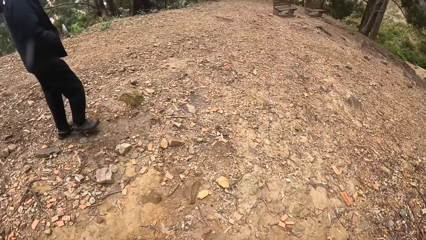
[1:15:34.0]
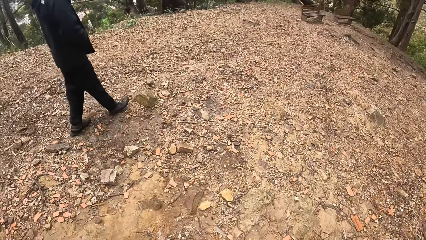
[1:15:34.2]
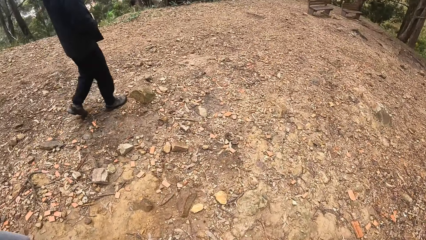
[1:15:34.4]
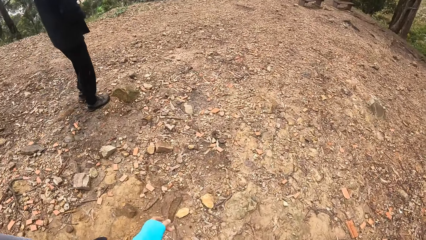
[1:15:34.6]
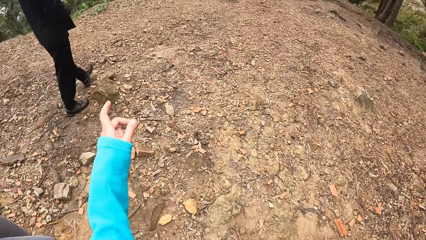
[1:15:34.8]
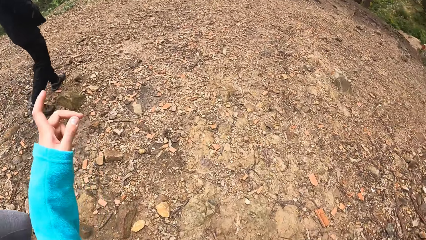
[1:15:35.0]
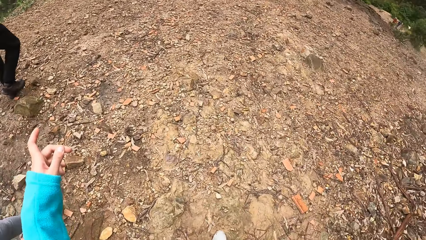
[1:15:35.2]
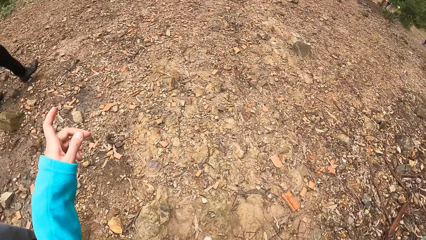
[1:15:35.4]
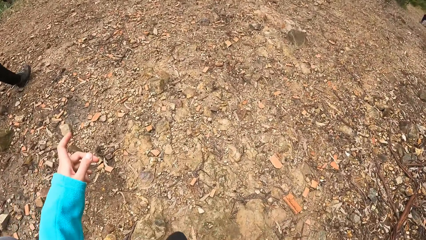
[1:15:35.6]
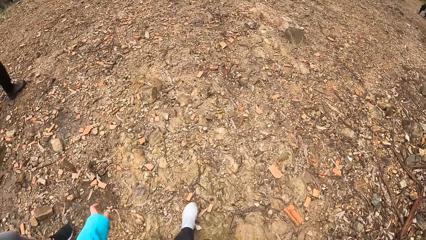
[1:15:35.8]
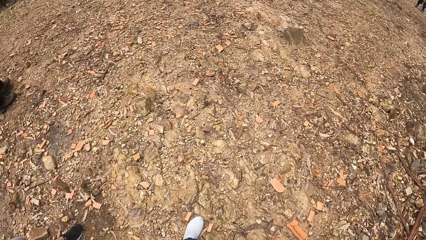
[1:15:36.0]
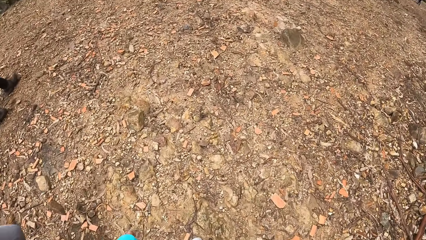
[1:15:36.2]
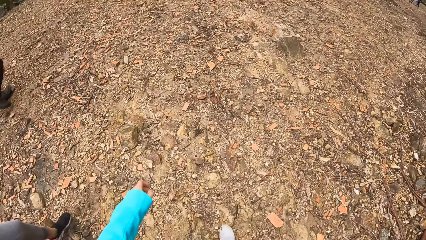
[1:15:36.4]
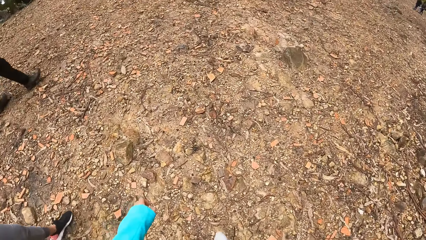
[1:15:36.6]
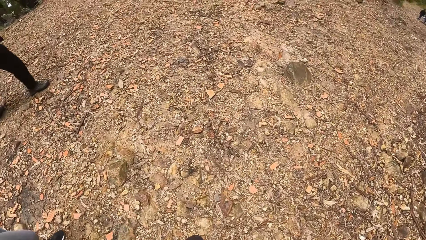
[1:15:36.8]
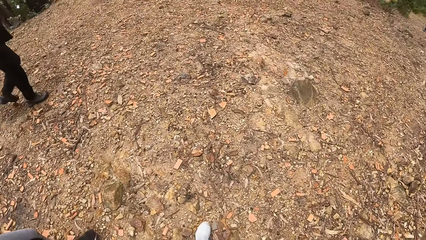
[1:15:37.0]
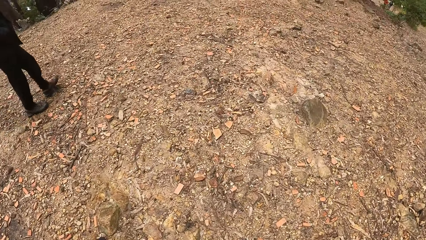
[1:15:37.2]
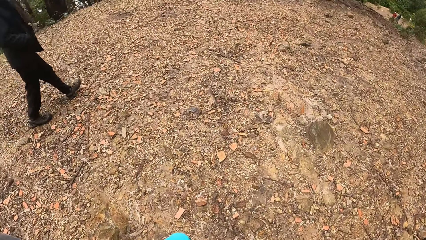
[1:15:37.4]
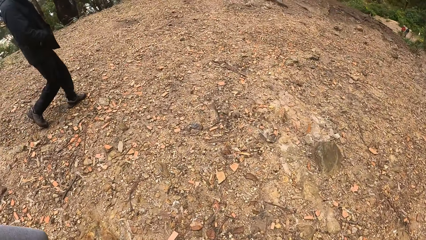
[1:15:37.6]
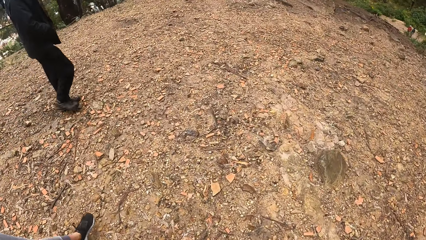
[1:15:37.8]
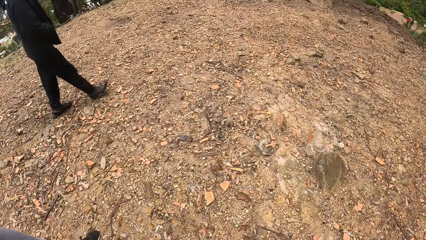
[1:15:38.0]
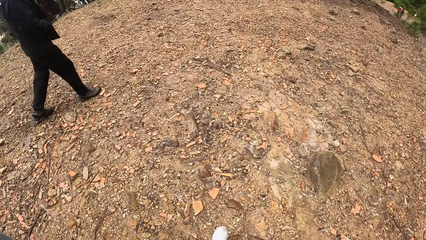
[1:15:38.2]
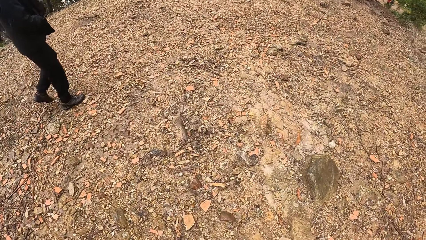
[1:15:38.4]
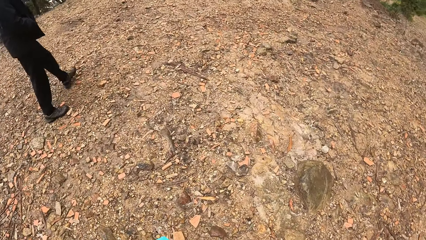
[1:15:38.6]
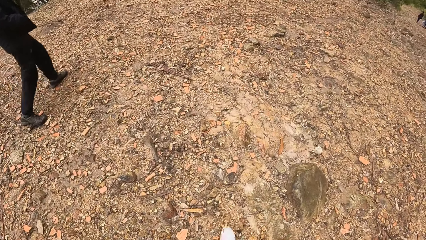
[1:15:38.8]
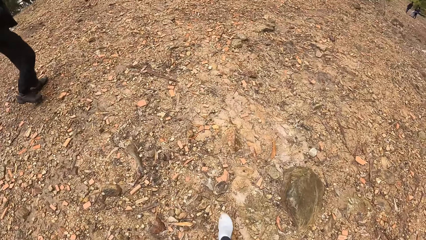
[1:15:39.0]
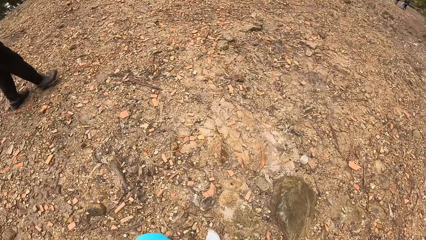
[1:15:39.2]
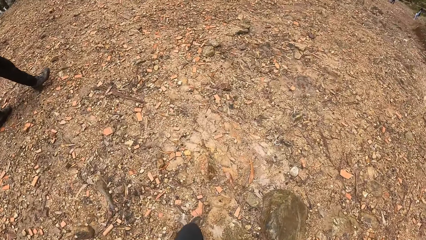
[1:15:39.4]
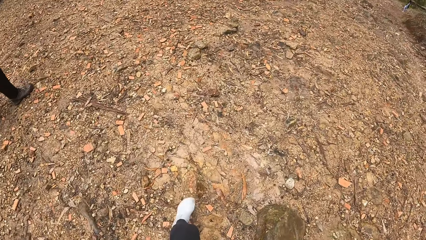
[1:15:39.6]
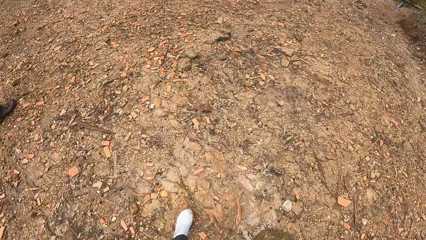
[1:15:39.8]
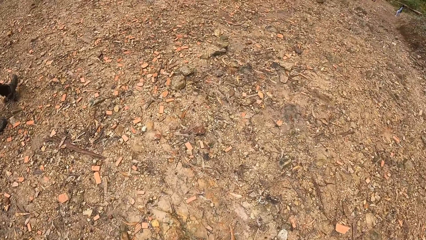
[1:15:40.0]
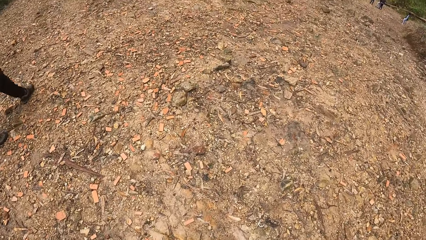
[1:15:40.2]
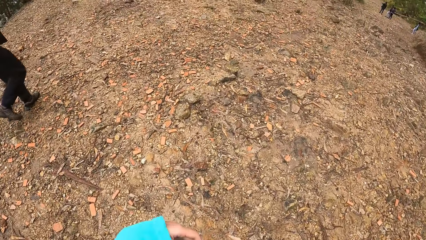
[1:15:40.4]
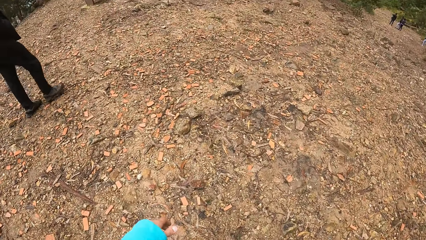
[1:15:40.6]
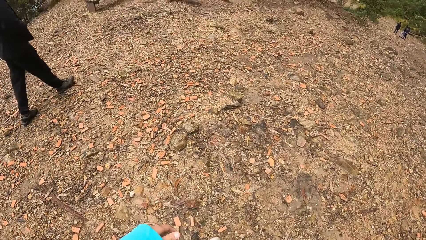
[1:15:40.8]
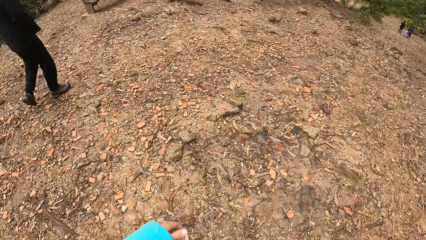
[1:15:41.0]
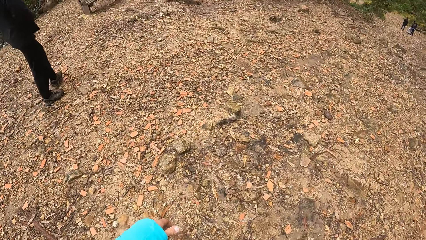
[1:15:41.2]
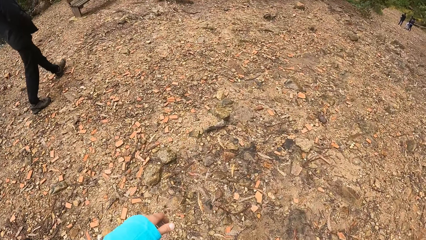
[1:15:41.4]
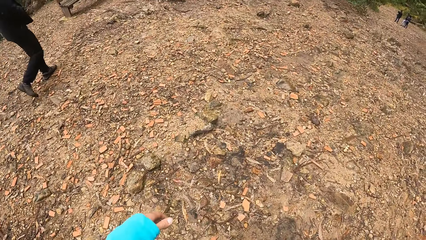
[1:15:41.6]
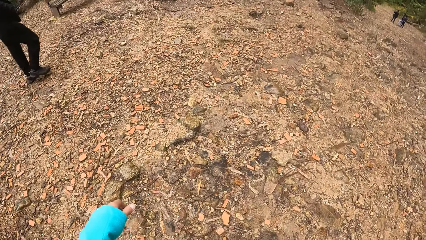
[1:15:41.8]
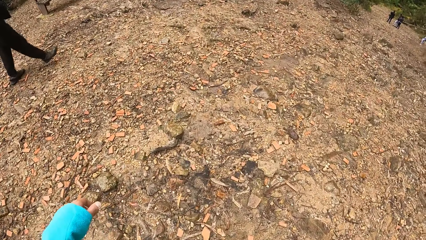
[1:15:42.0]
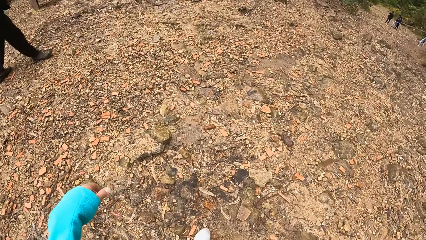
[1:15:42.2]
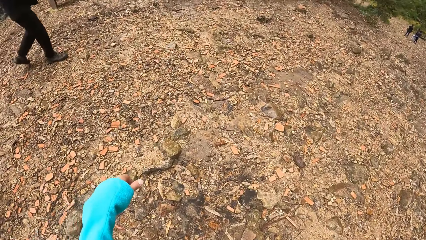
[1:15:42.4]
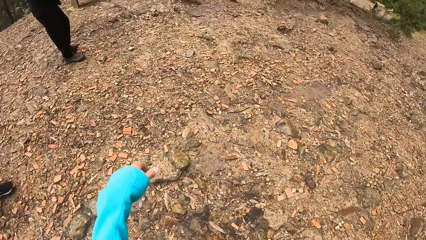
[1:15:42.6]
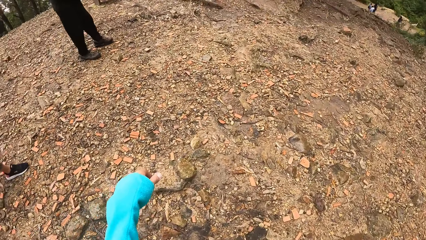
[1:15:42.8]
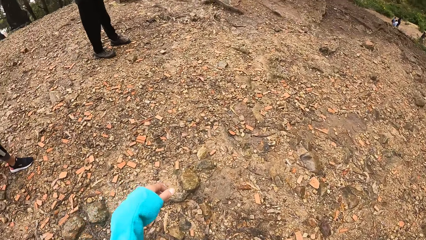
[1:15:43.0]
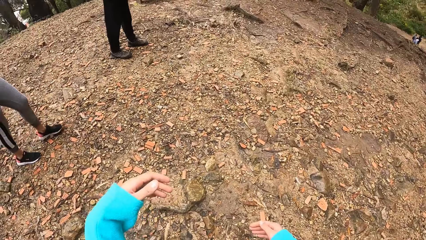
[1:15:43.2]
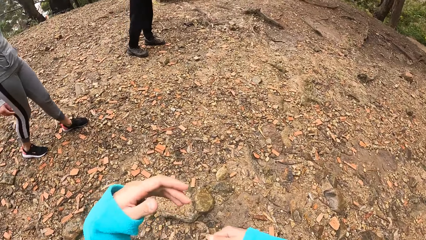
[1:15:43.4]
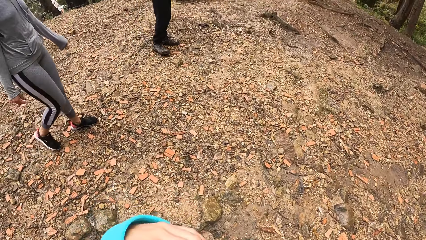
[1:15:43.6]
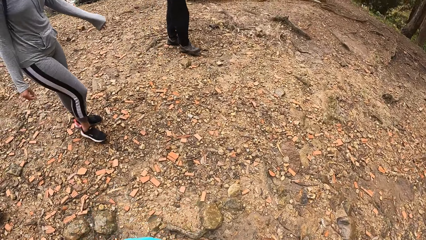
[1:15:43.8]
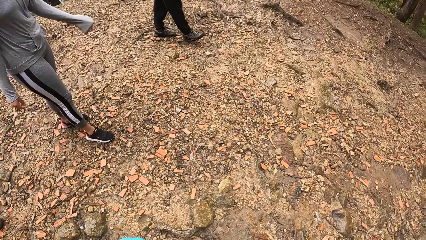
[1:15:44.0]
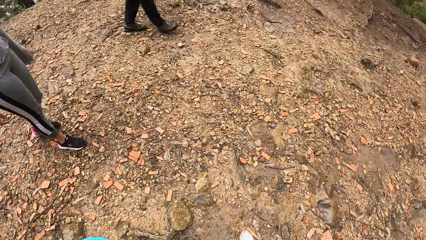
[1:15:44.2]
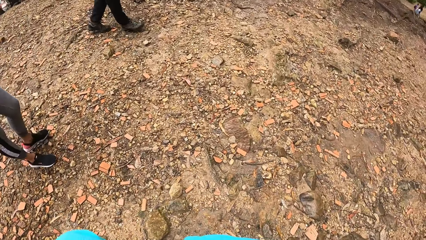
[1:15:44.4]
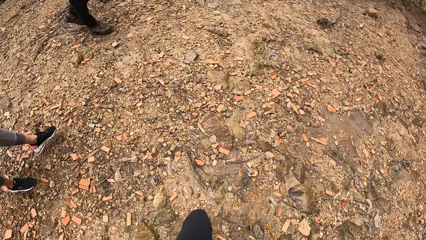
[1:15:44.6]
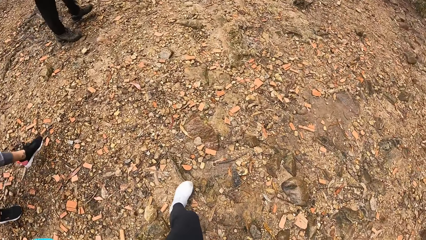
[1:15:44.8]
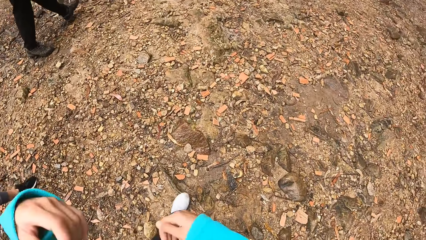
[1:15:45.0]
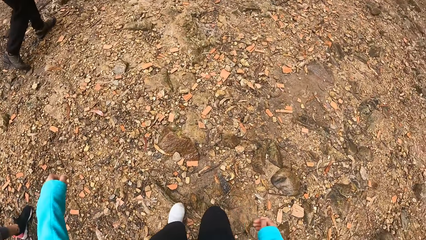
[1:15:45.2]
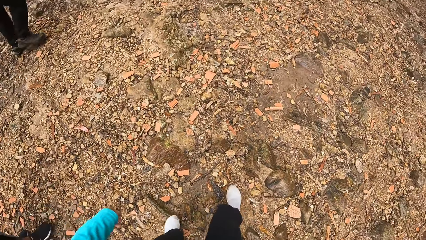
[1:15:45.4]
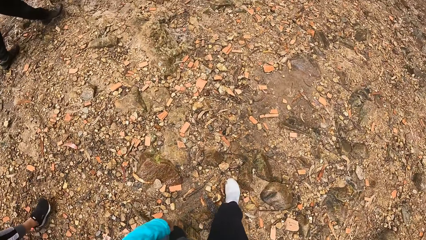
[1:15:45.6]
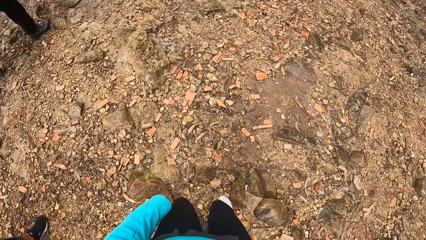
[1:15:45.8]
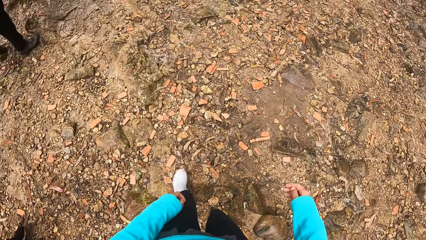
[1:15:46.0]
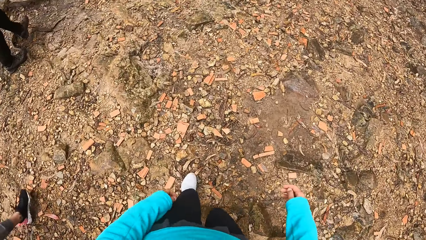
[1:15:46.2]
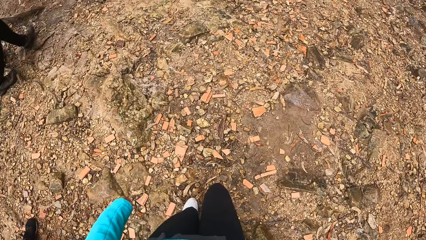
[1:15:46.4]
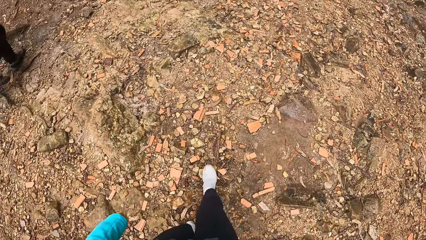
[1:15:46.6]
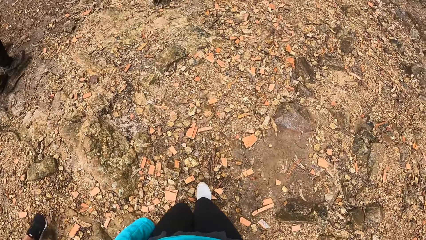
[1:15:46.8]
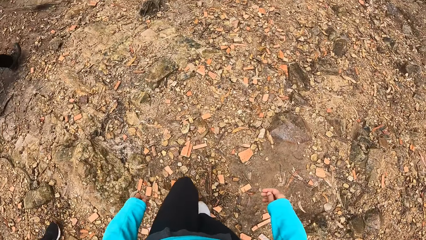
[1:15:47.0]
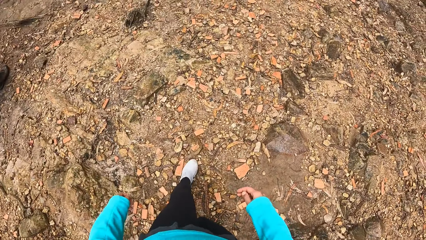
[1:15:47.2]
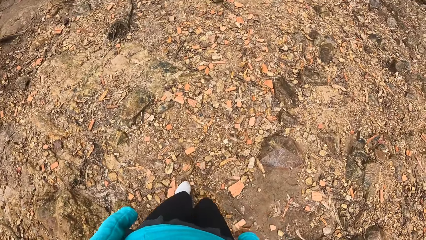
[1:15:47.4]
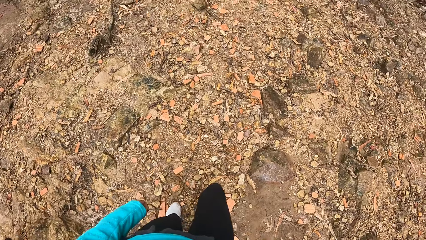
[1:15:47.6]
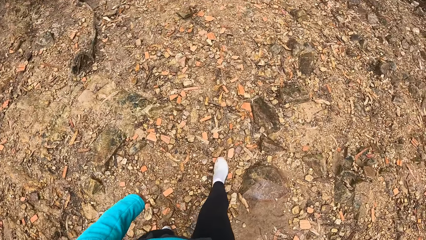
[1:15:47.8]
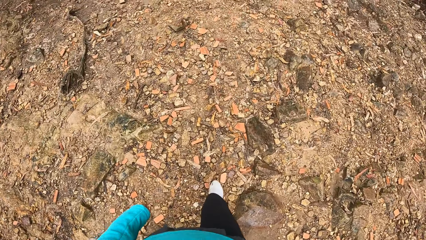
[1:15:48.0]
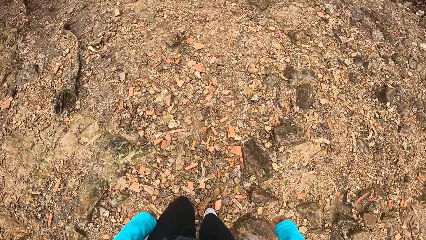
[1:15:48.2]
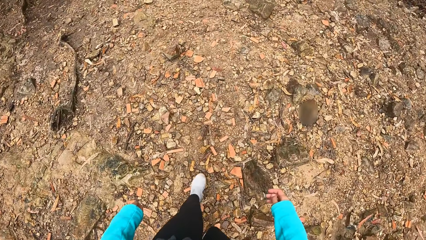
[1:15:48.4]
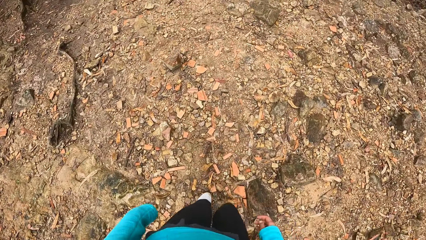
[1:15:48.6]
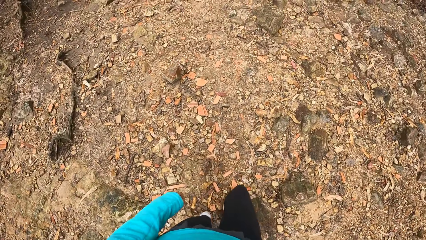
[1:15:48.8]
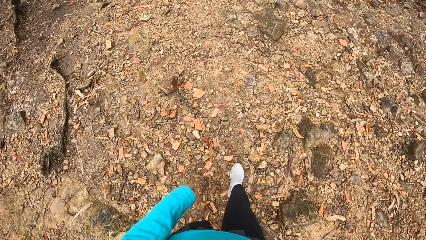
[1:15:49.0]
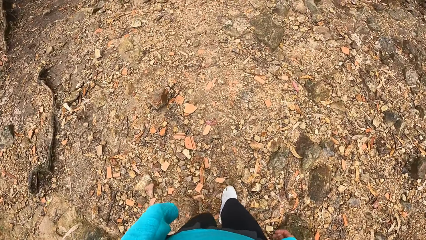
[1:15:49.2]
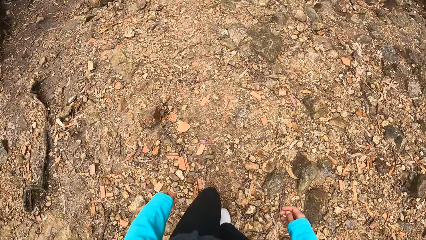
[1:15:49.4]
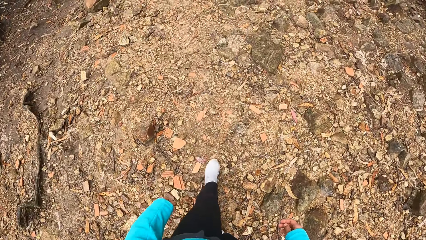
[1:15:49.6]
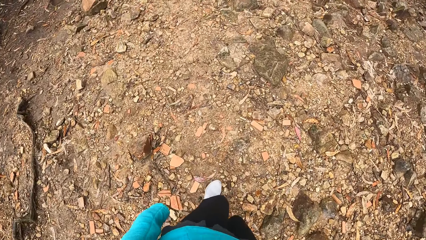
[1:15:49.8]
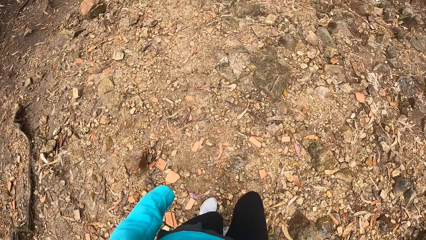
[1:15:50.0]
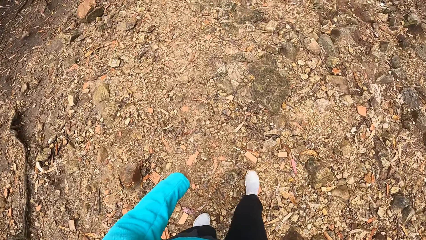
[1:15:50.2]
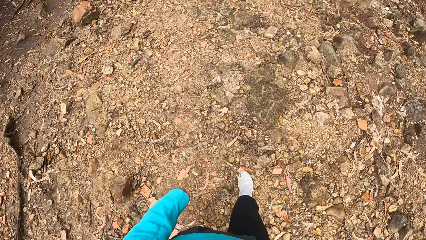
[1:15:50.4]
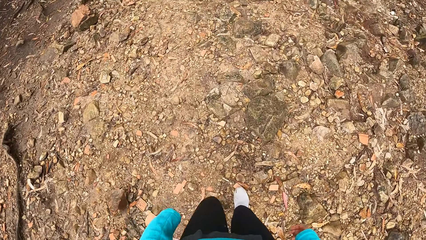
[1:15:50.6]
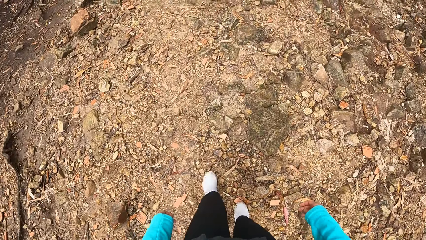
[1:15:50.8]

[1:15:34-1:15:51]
The camera wearer lifts her left hand. She touches her face with her left hand.
